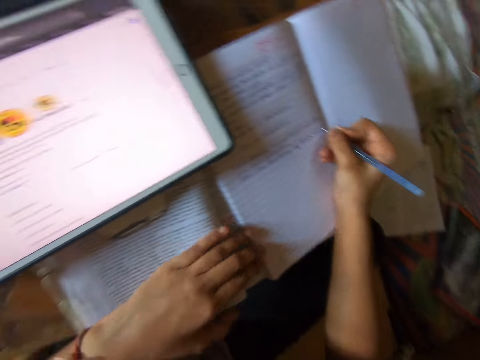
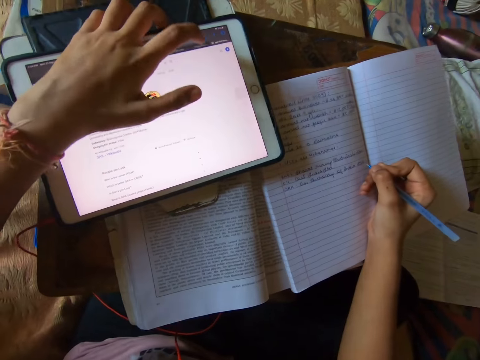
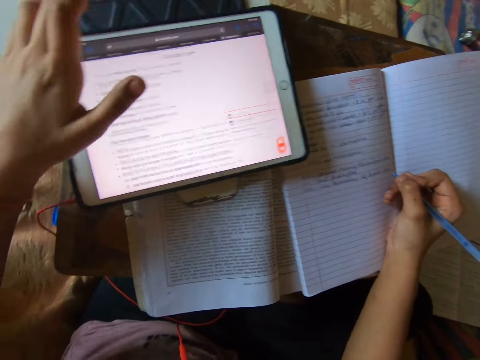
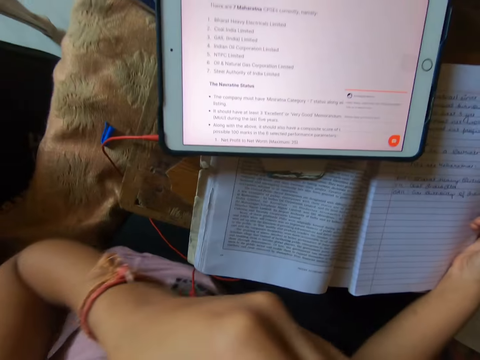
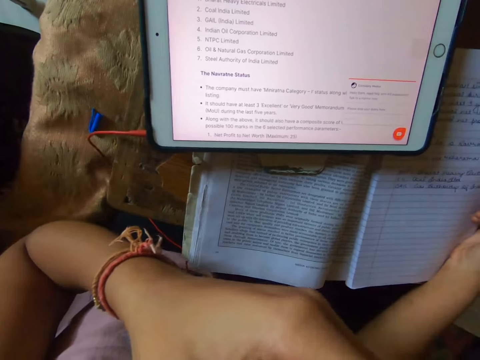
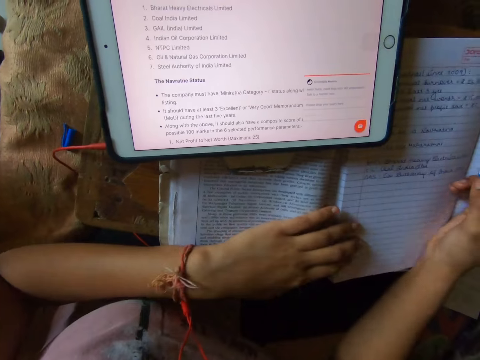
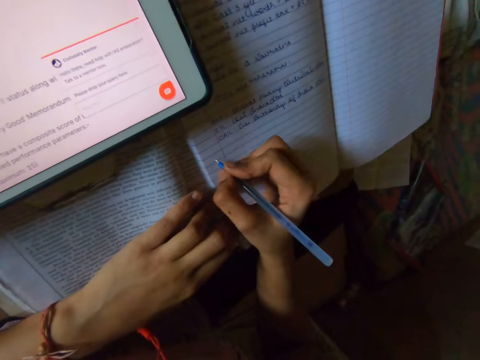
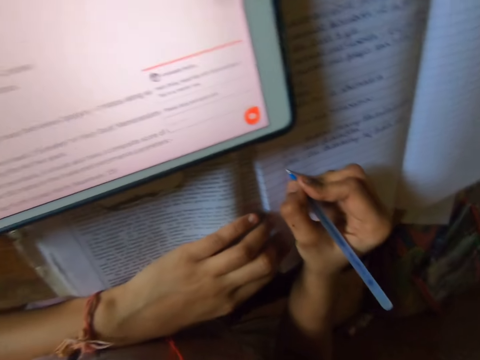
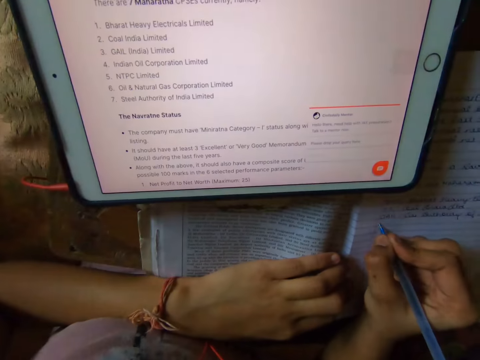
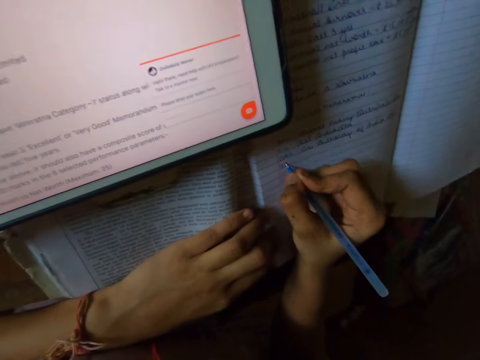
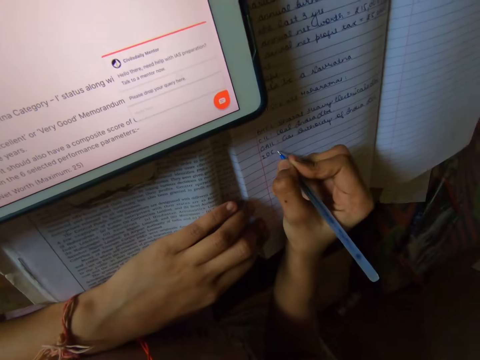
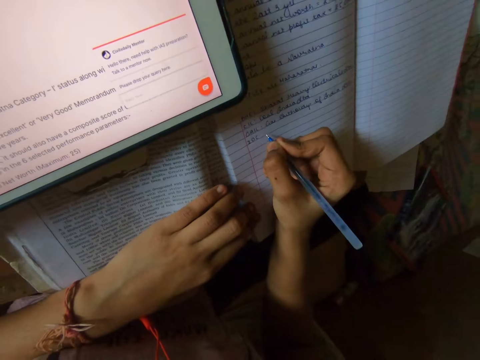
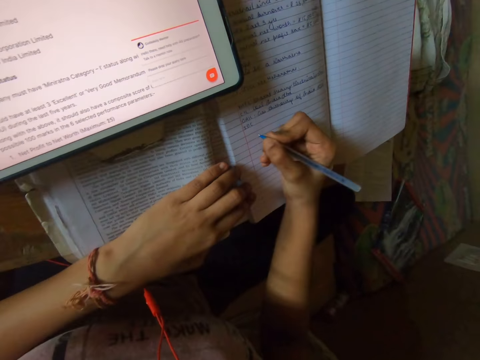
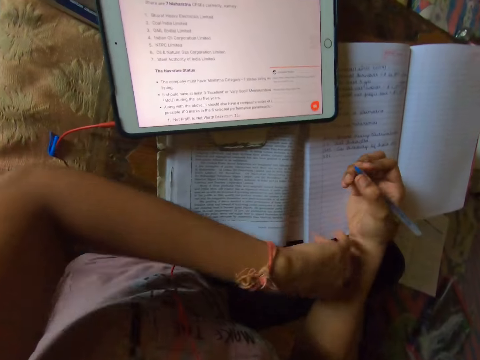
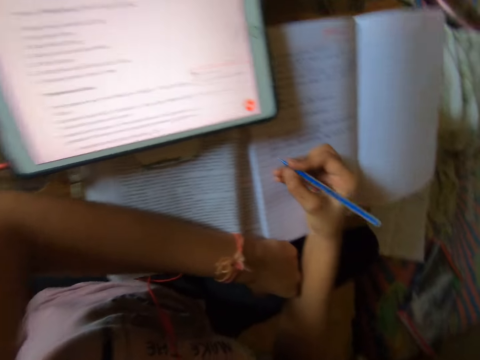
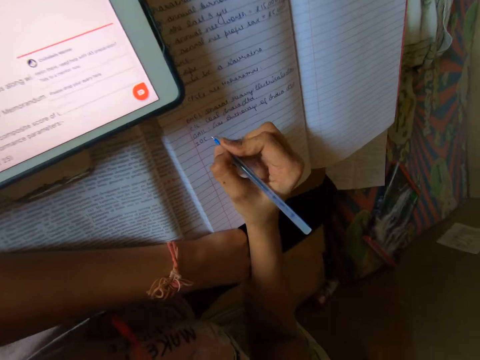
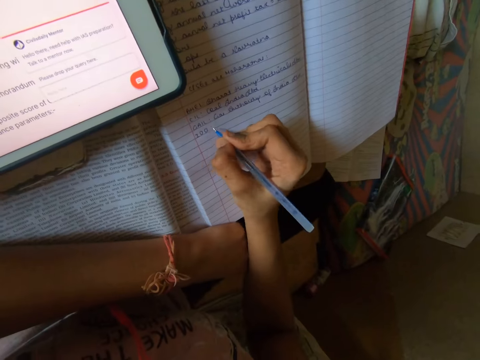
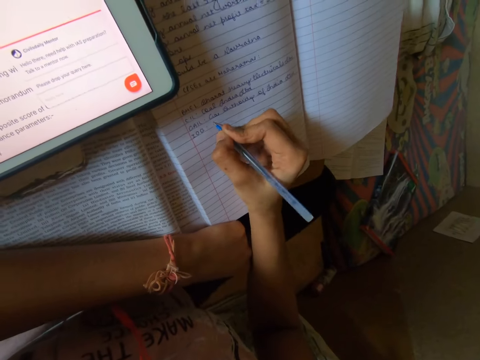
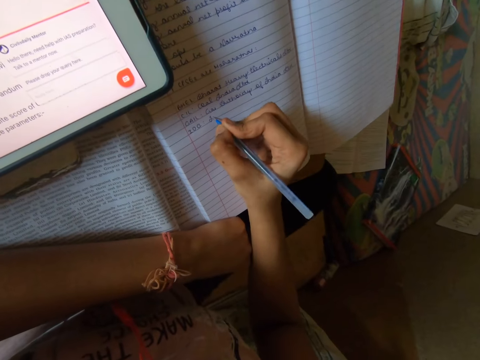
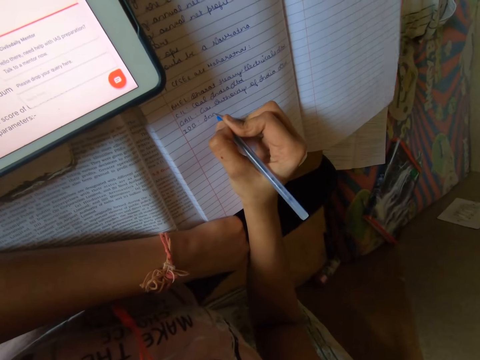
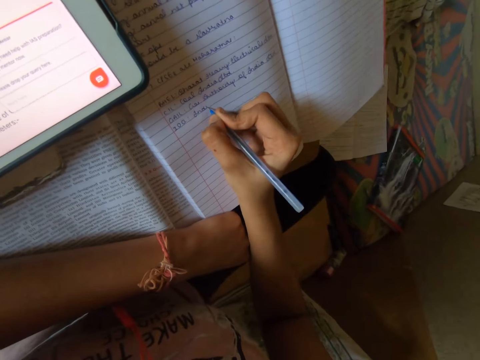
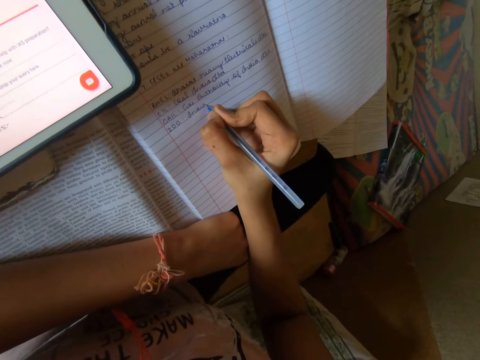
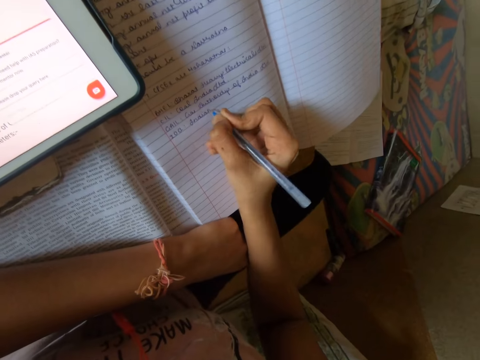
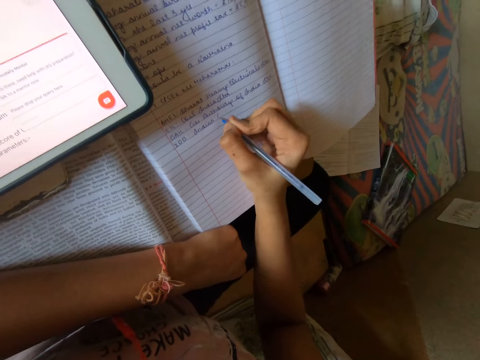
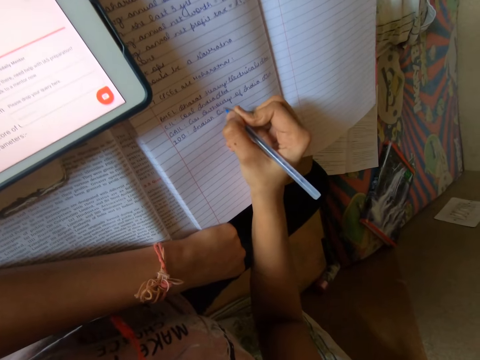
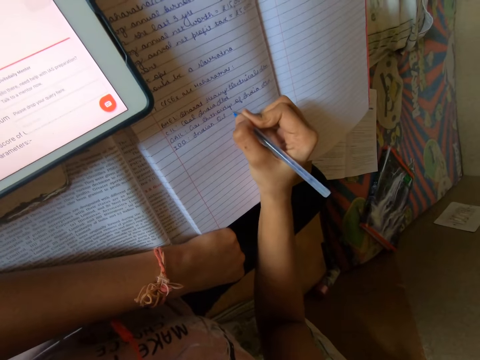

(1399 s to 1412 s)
The camera wearer operates the tab. He scrolls the tablet. He touches his face. He holds the nose. He writes on the book with the pen. He reads the notes on the tablet. He writes on the book.

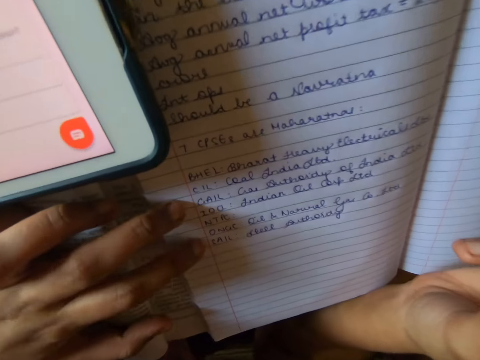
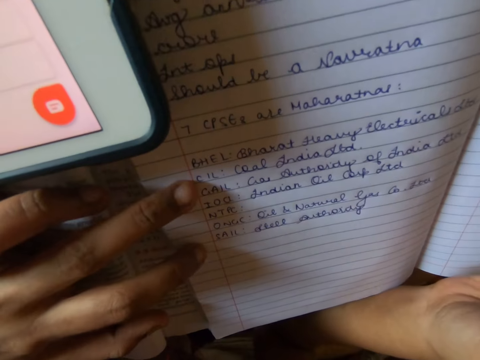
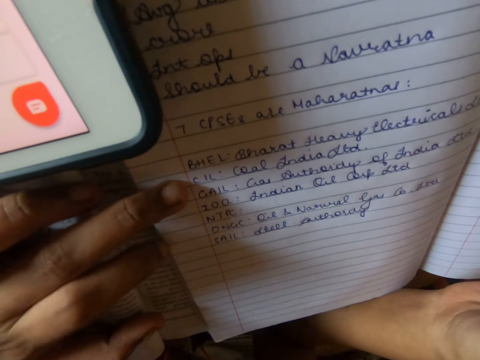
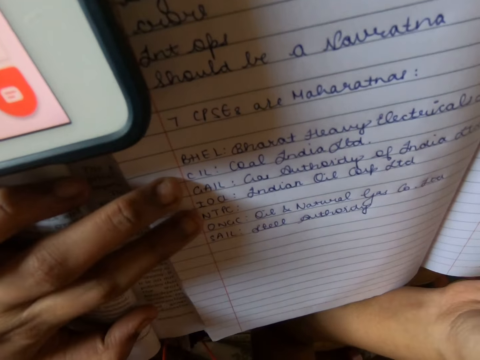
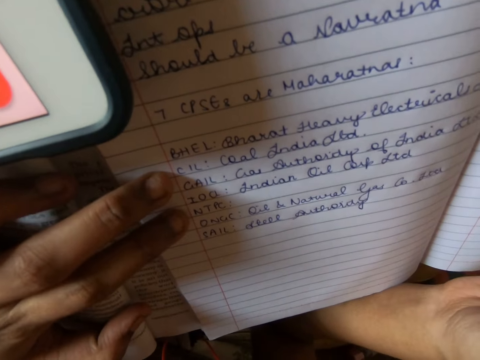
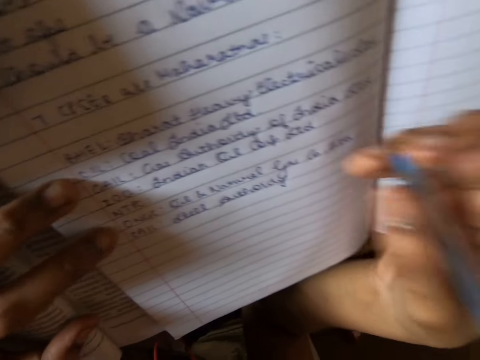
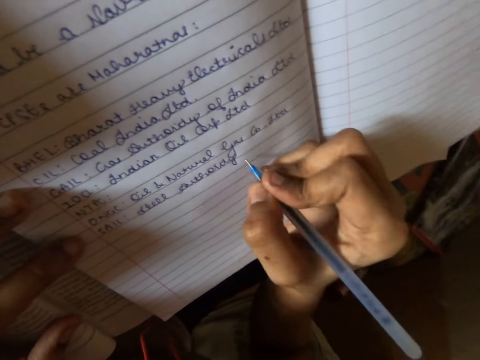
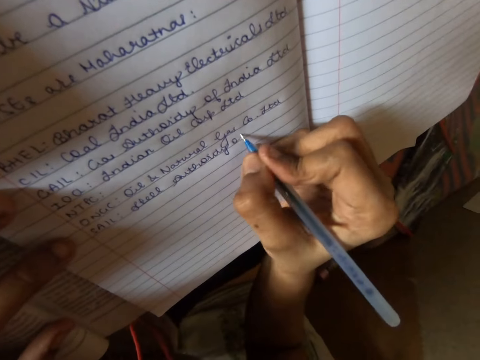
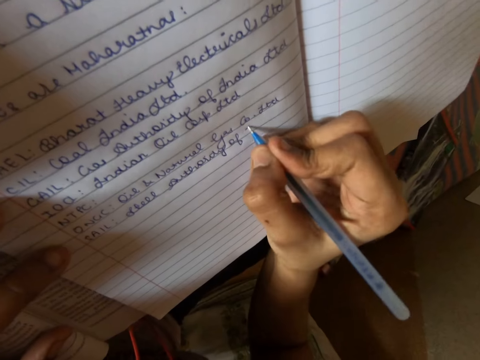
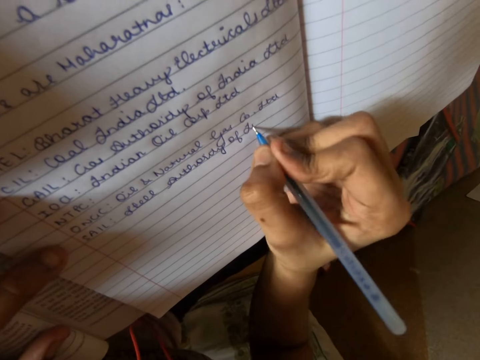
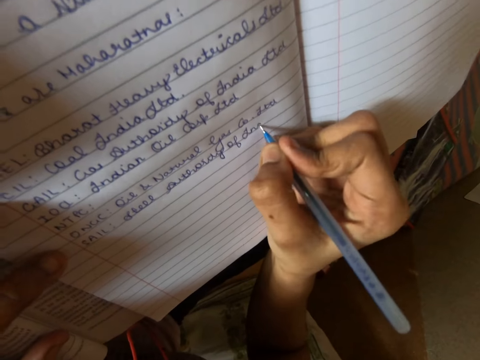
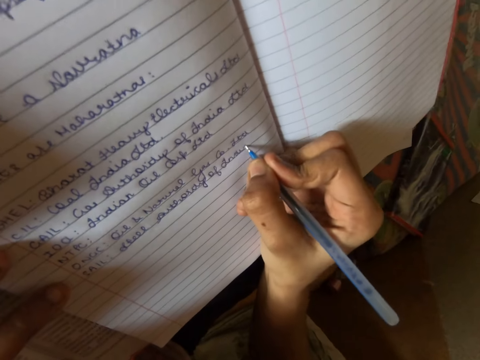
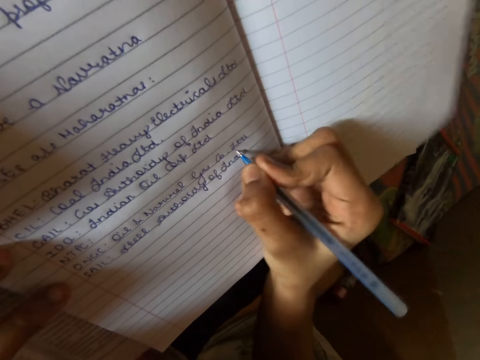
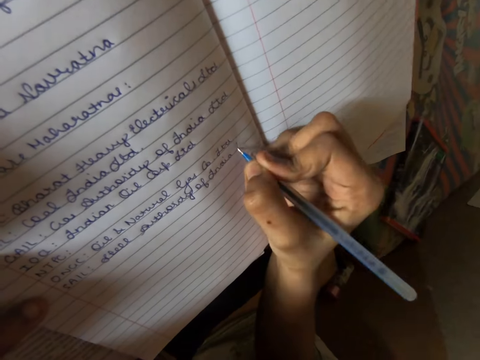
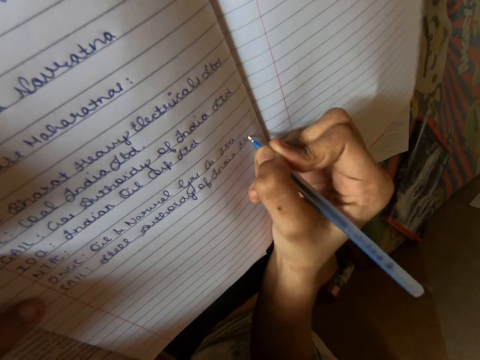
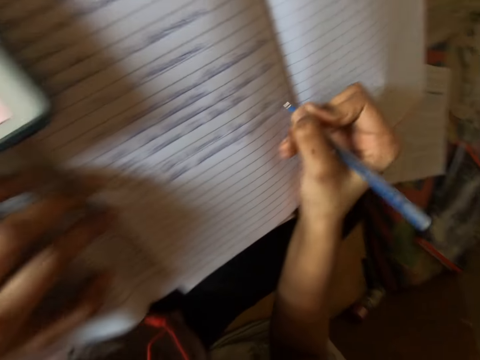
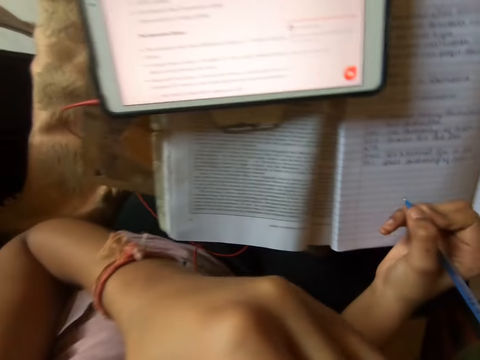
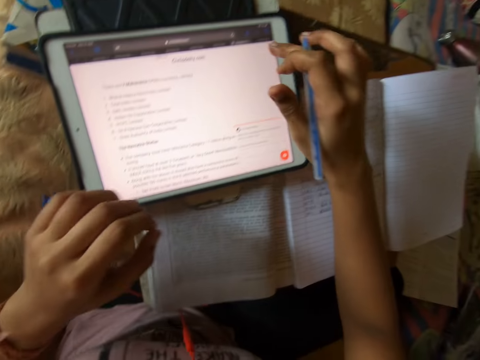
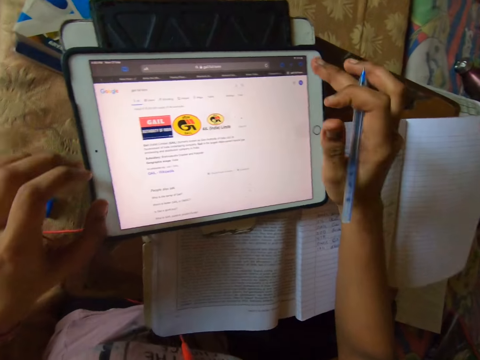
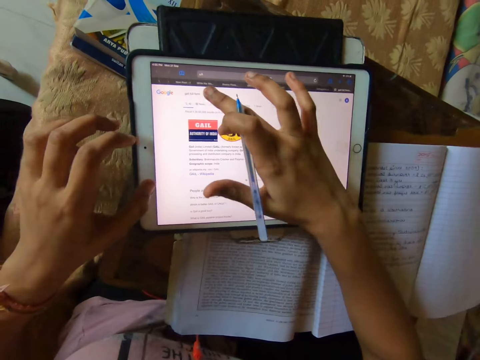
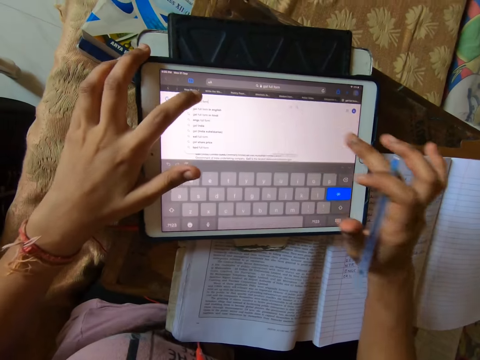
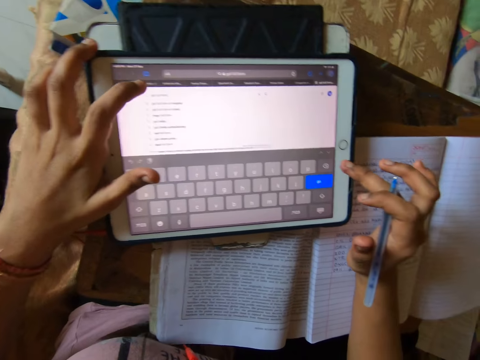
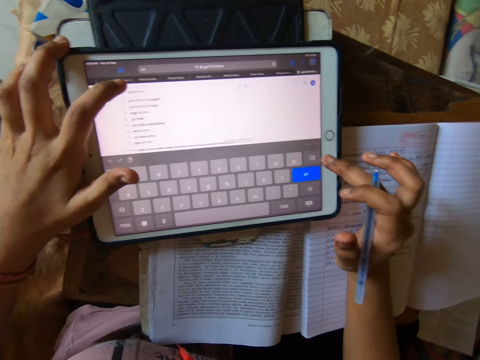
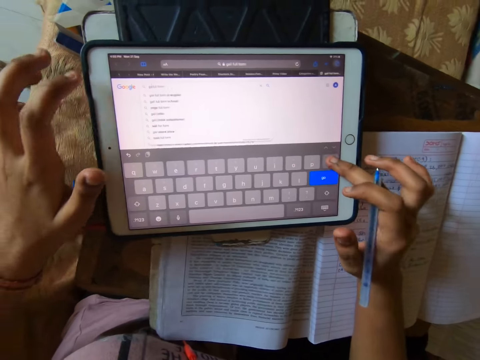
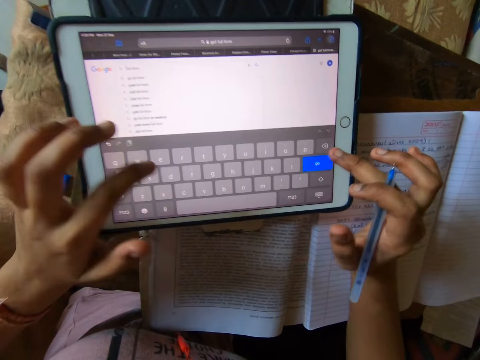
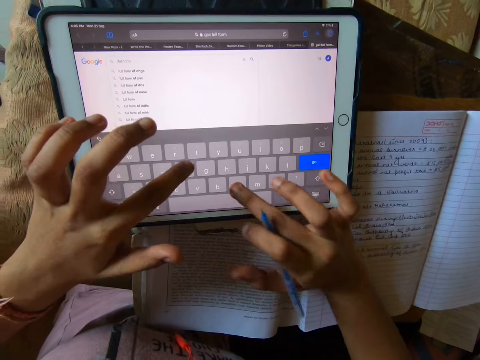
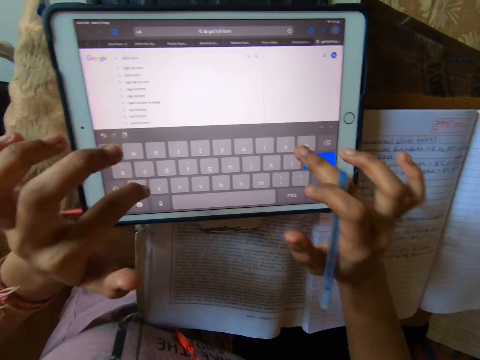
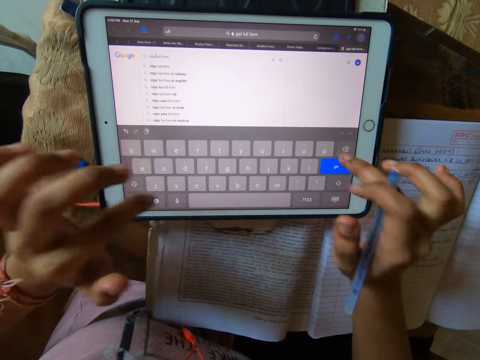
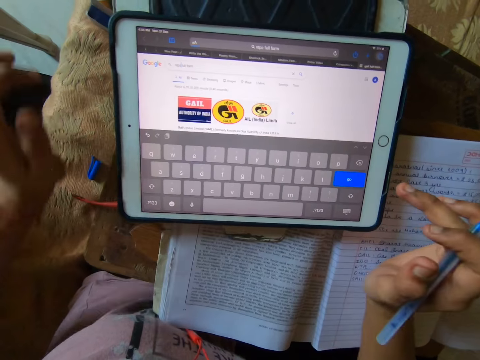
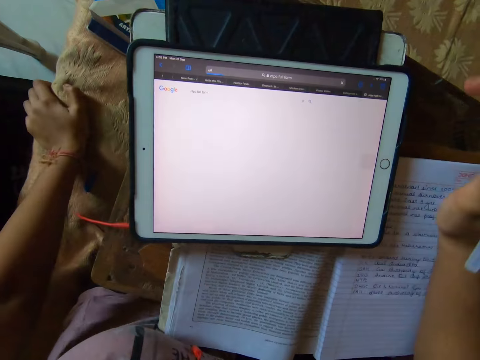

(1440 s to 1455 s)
The camera wearer counts something. They write on a book. They operate the tab. They scroll the tablet.
